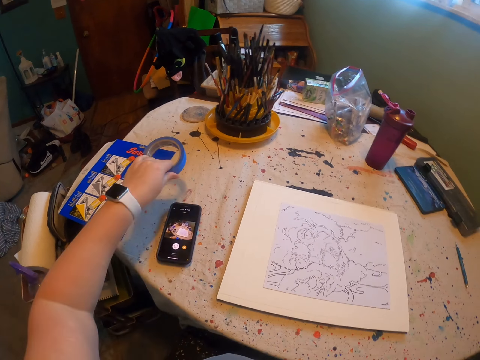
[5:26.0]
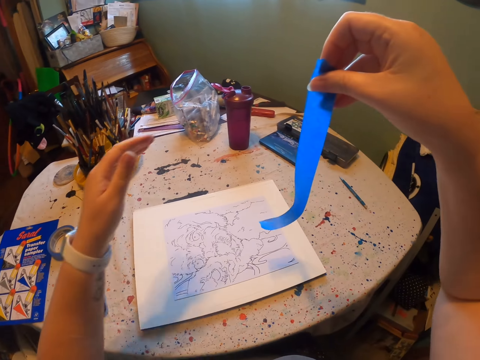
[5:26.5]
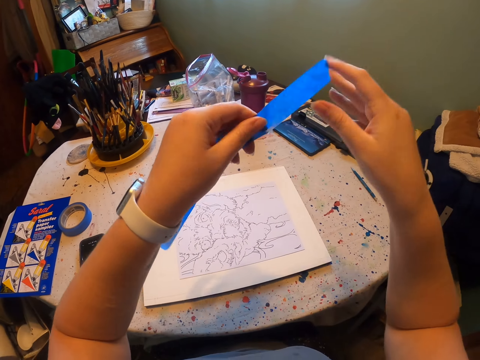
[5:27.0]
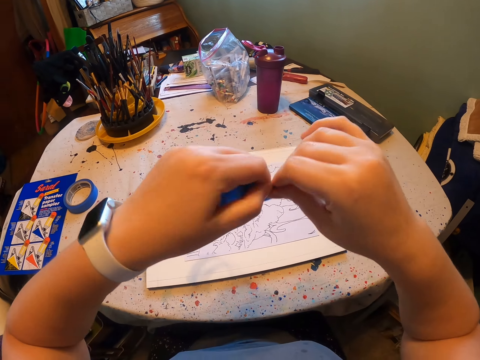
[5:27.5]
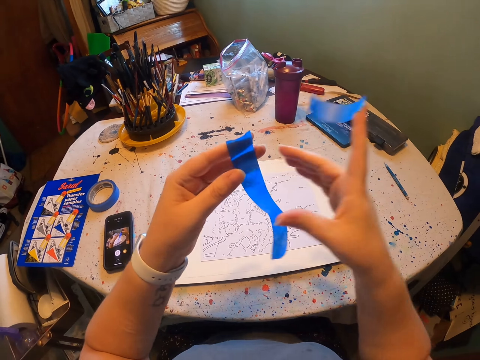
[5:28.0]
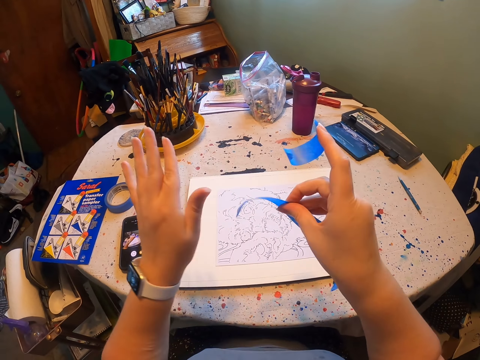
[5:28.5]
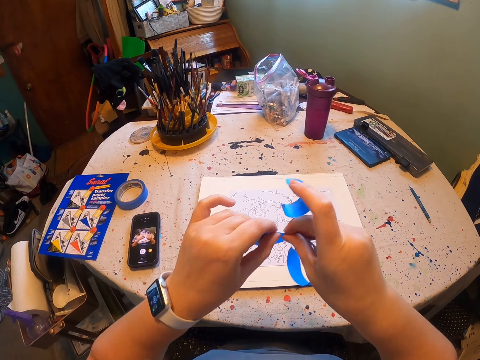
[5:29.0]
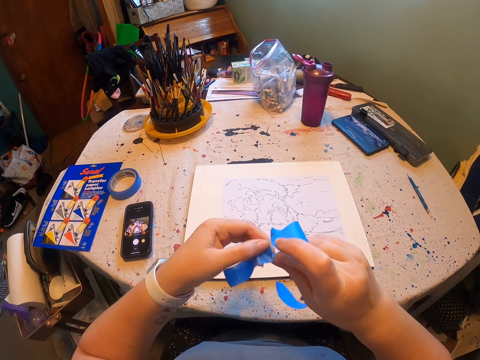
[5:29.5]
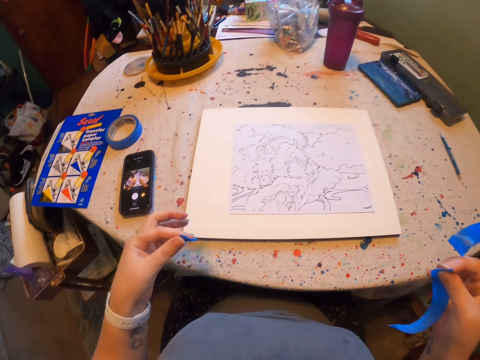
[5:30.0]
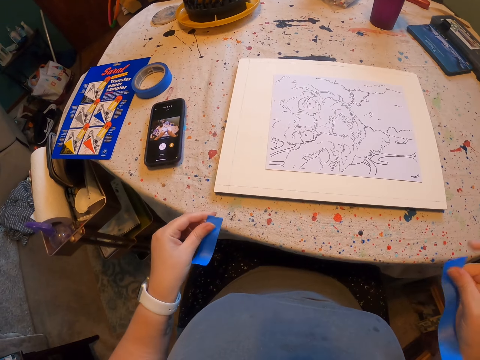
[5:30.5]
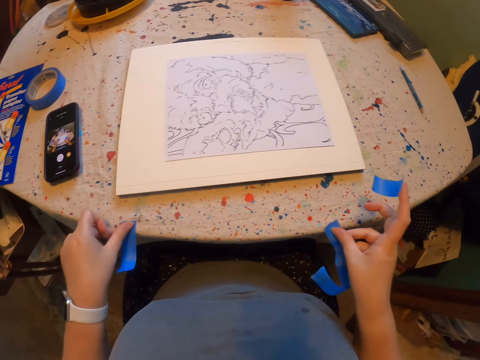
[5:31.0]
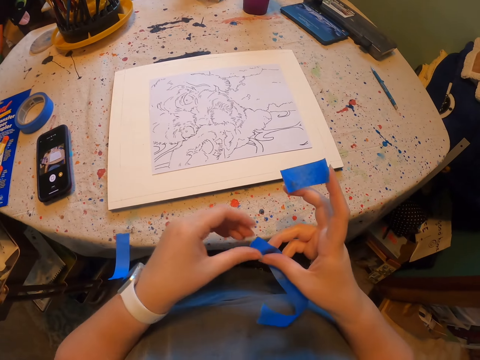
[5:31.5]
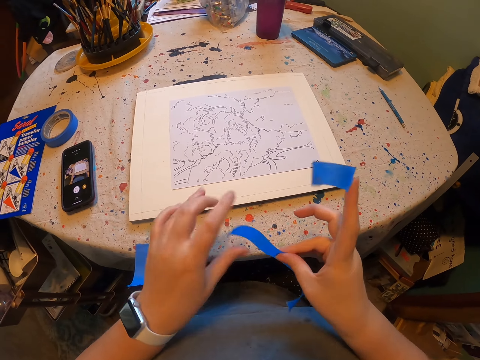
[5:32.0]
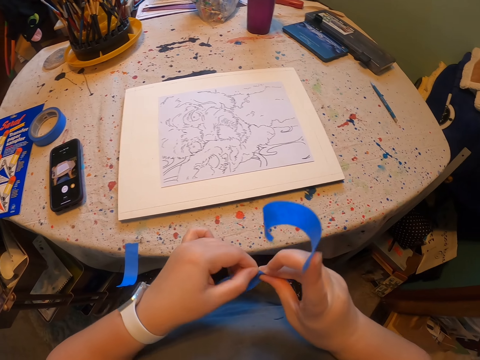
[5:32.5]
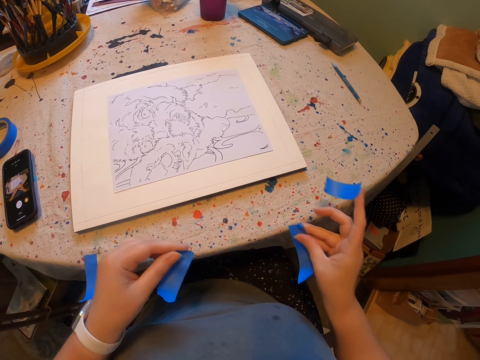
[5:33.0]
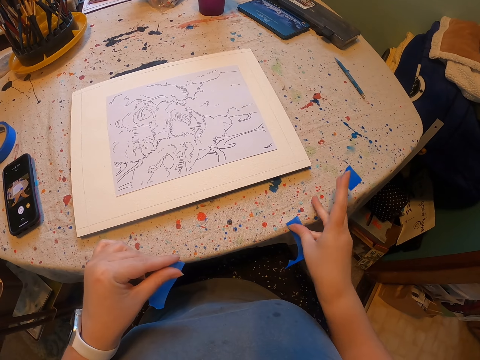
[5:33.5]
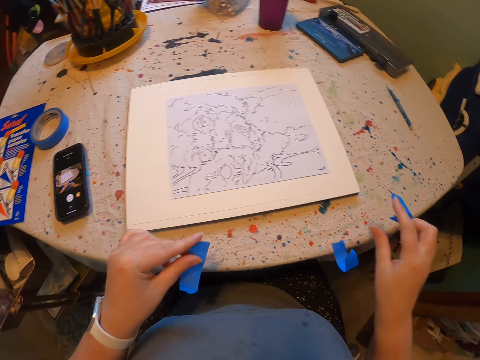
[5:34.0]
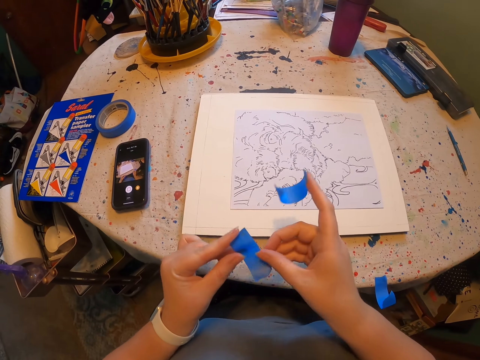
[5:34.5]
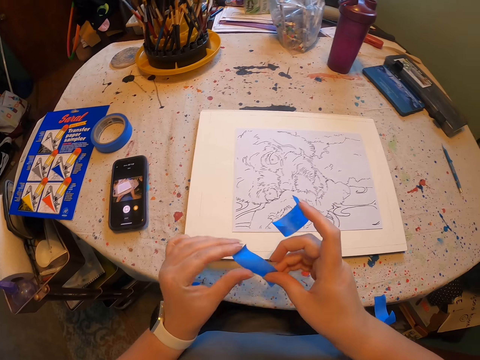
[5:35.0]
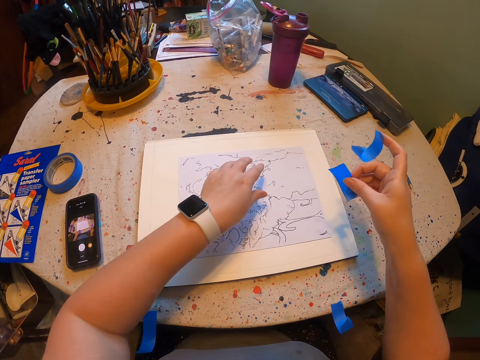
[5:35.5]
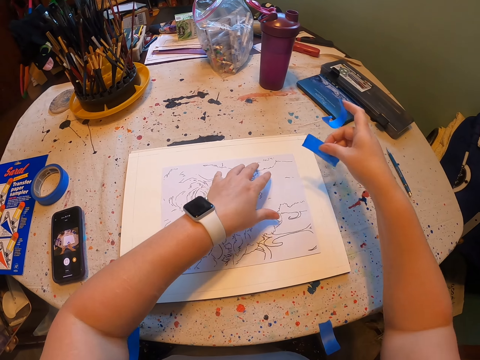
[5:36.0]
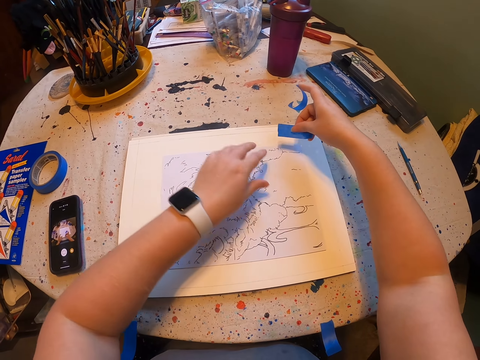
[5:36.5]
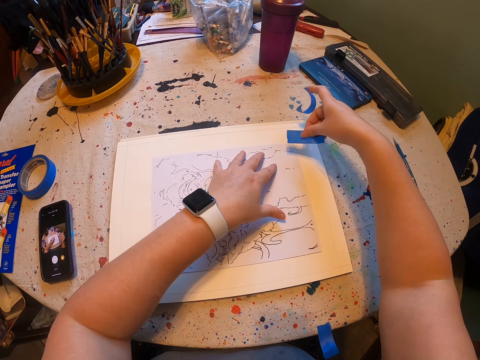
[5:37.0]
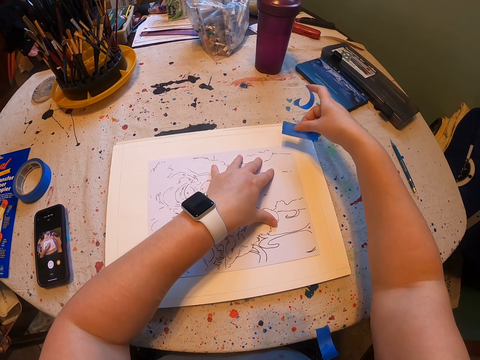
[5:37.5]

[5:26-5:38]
The camera wearer holds the sellotape. They place the sellotape down. They cut the sellotape. They hold the sellotape. They cut the sellotape. They stick the sellotape on the table. They cut the sellotape. They hold the sellotape.

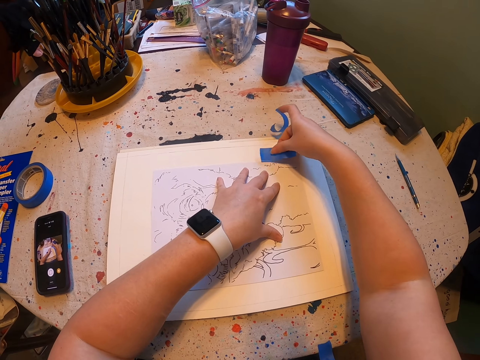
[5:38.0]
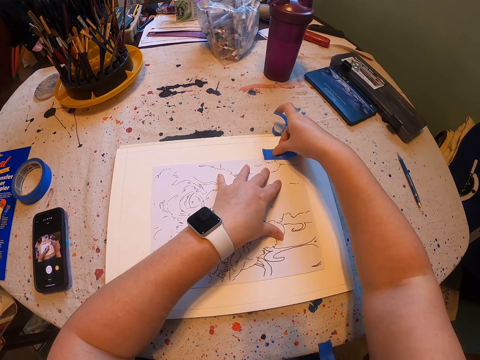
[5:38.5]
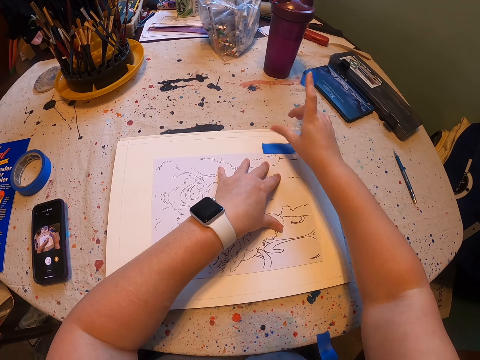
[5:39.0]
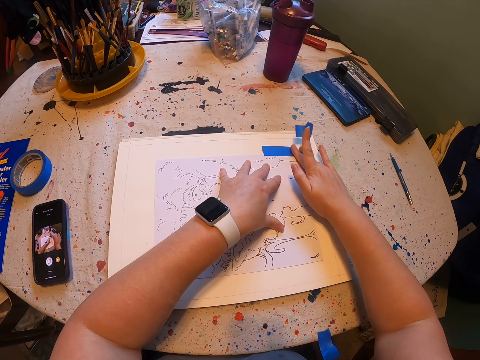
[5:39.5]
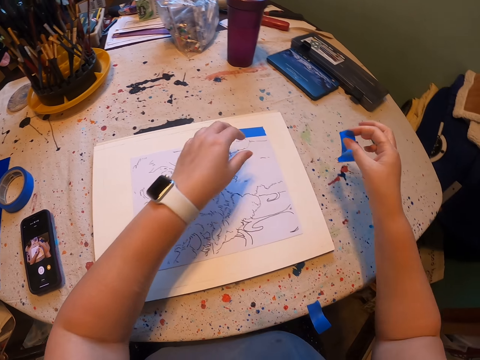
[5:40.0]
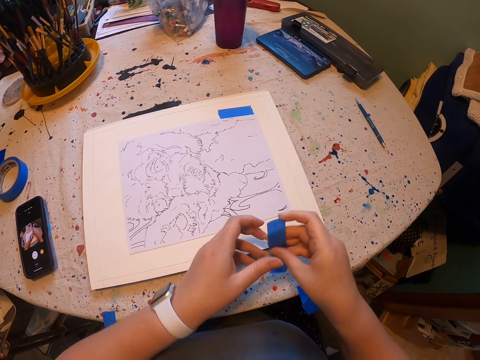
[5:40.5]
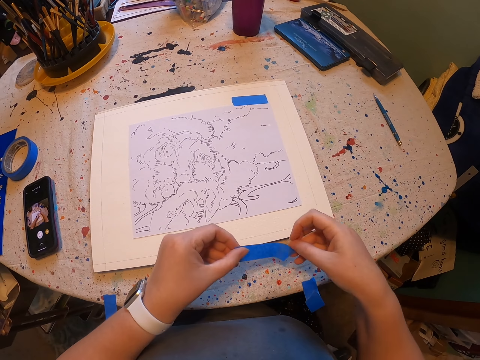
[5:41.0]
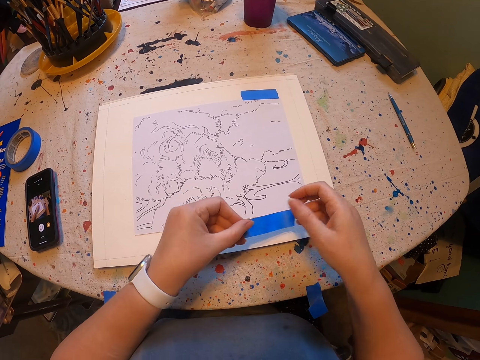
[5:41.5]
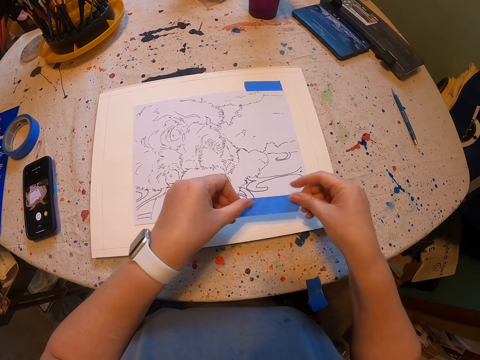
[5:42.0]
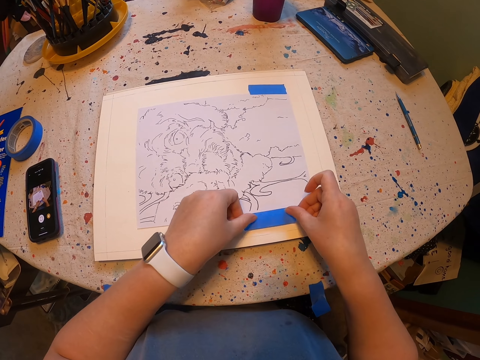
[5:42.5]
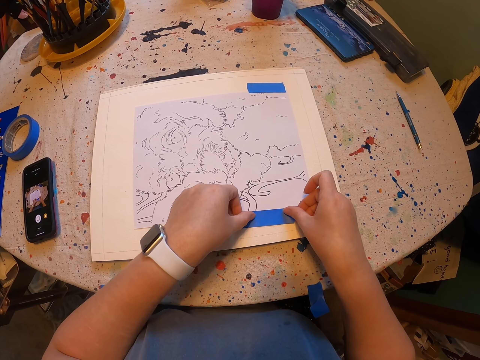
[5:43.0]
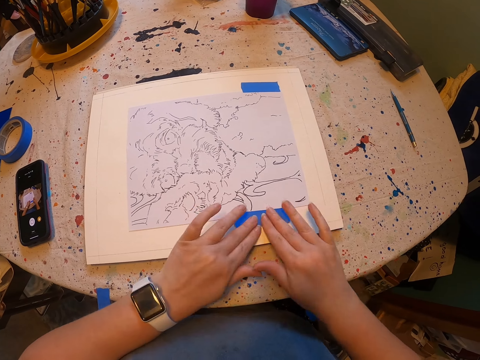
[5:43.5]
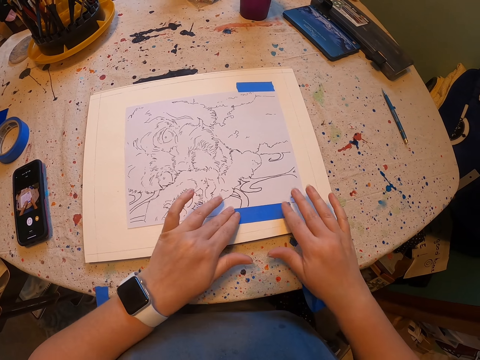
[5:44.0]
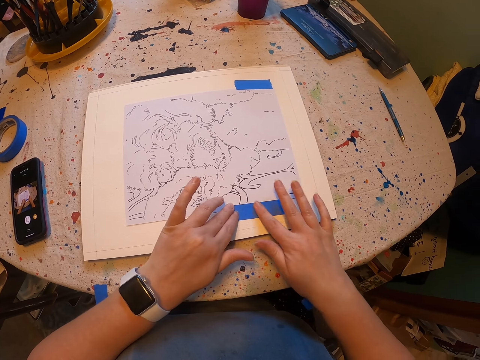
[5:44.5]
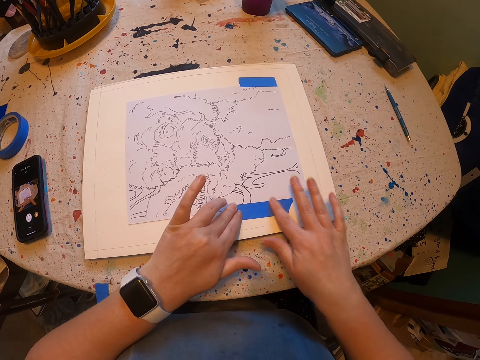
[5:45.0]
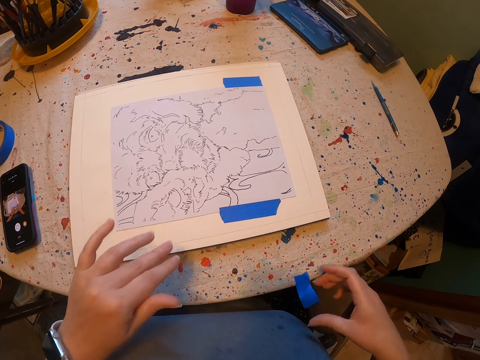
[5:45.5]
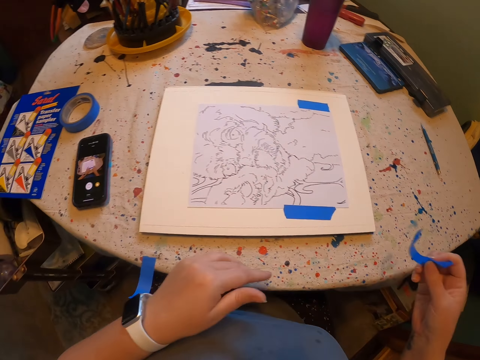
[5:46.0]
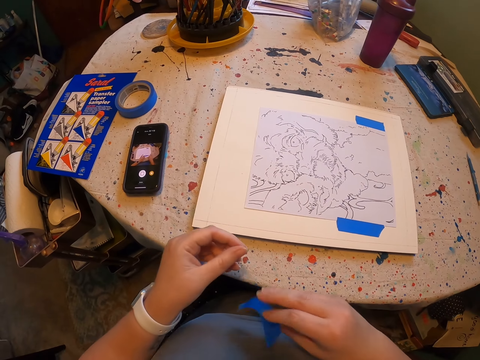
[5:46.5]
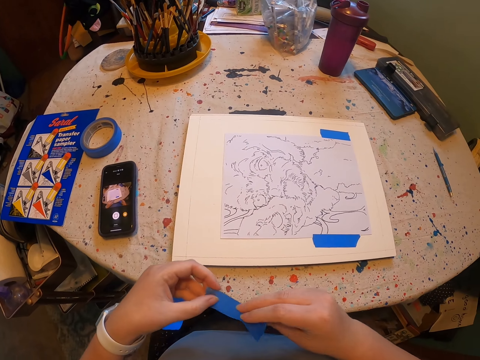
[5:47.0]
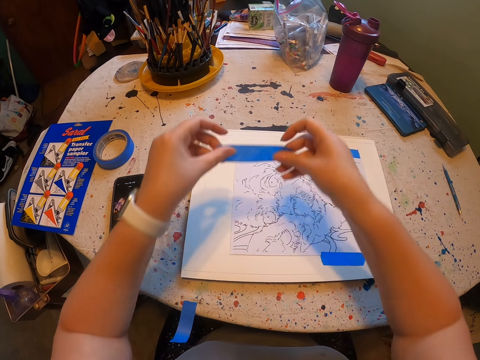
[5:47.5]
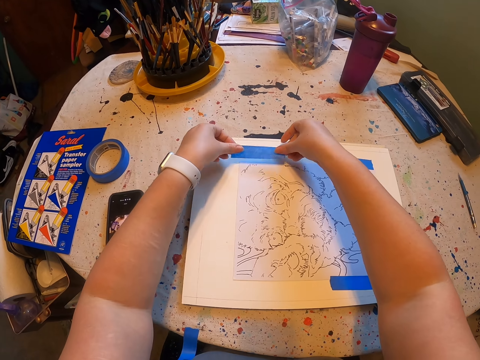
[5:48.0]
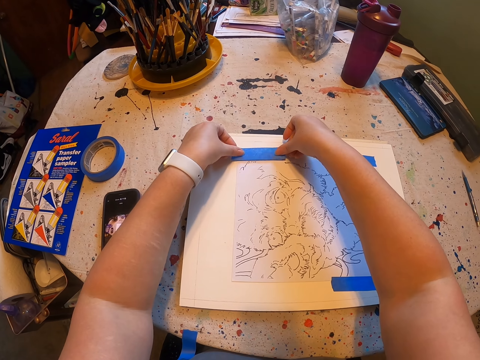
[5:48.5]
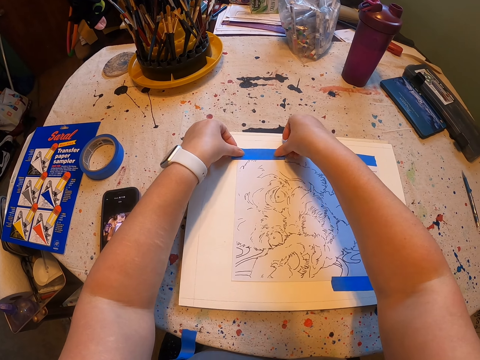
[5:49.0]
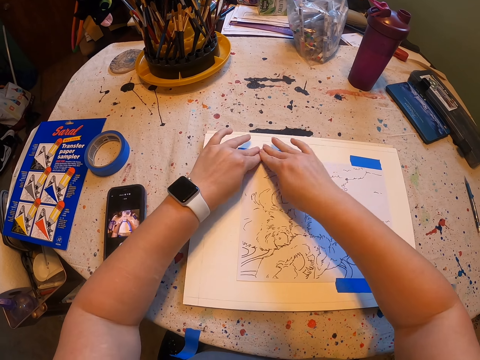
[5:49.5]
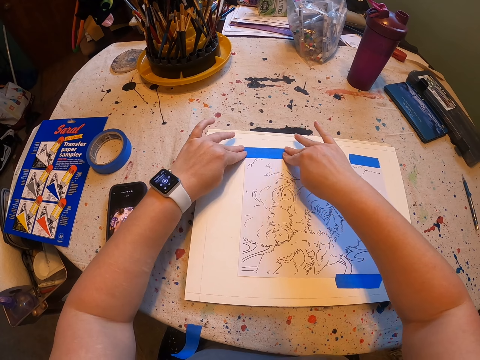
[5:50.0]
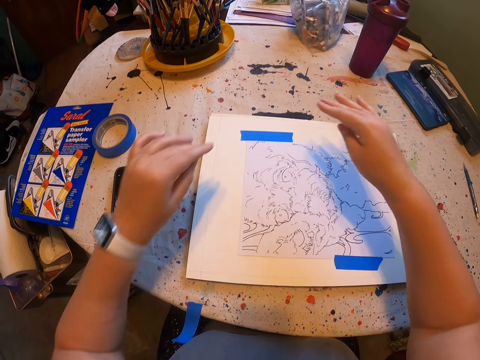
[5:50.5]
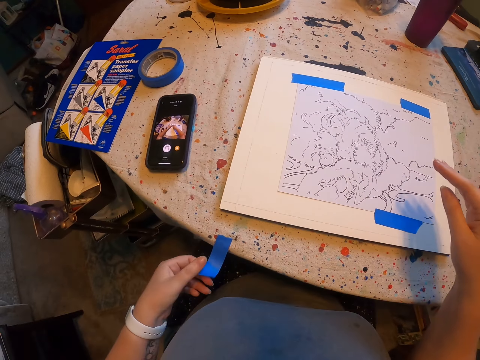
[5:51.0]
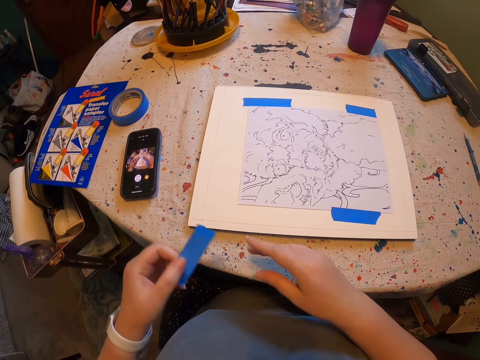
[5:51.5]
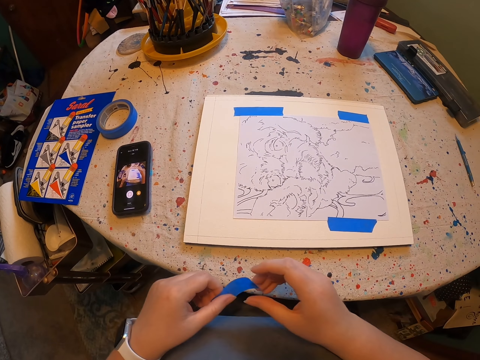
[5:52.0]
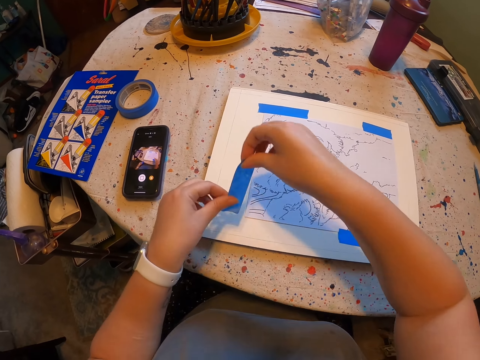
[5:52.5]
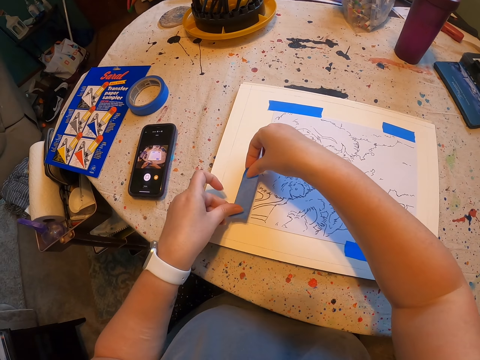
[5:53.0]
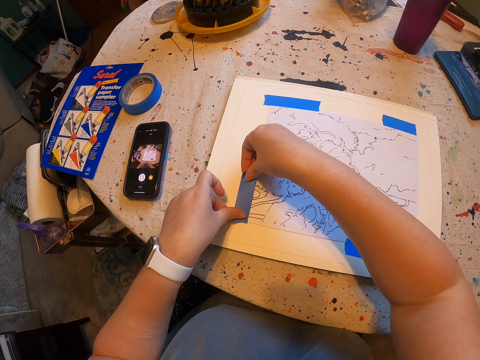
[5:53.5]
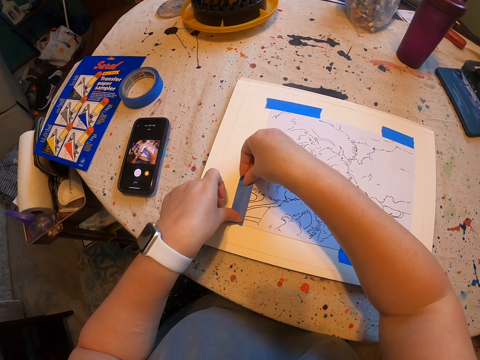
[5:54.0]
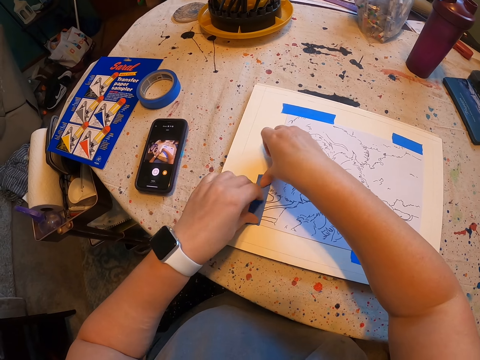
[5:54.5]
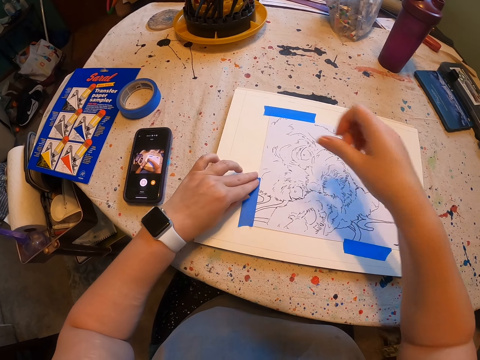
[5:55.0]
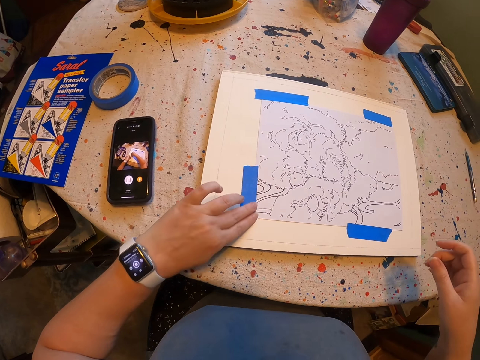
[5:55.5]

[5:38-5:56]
The camera wearer sticks the paint paper with the sellotape. They hold the sellotape. They stick the paint paper with the sellotape. They pick the sellotape. They stick the paint paper with the sellotape. They pick the sellotape. They stick the paint paper with the sellotape.
